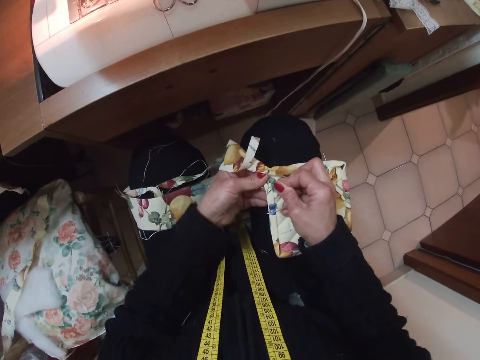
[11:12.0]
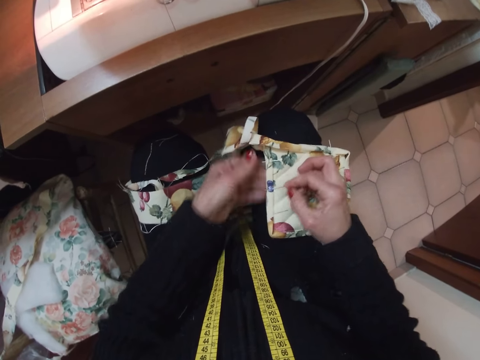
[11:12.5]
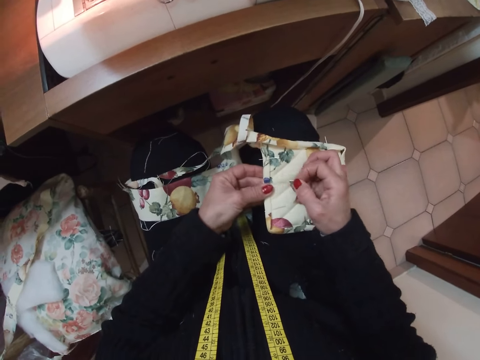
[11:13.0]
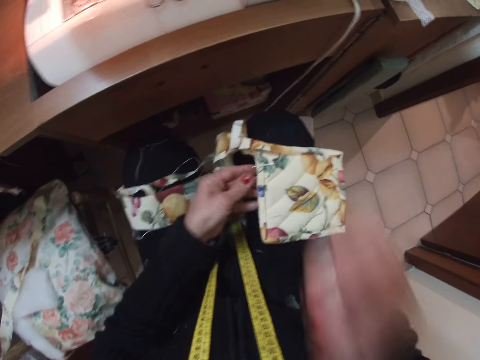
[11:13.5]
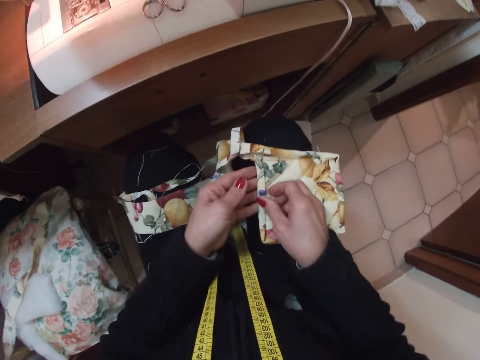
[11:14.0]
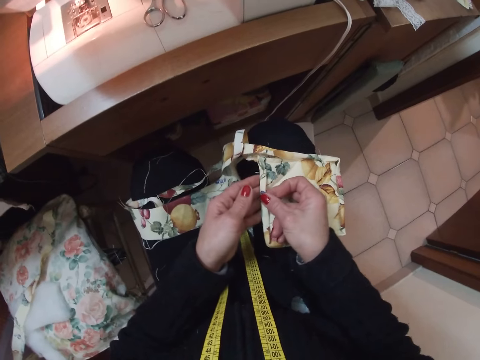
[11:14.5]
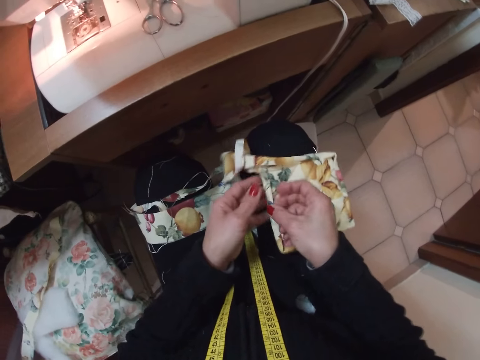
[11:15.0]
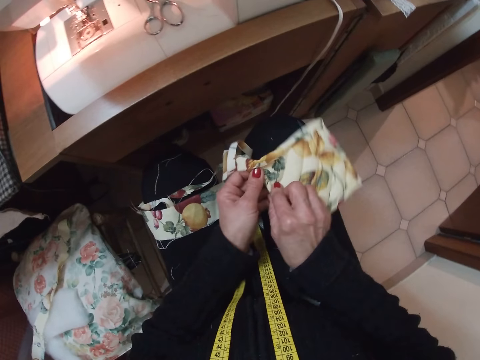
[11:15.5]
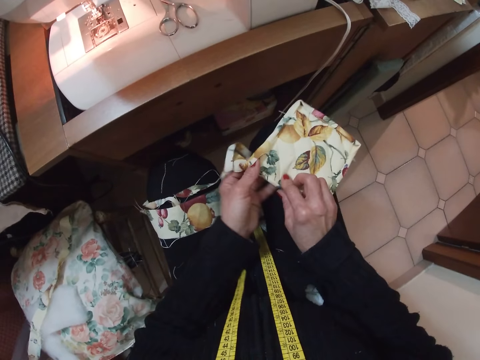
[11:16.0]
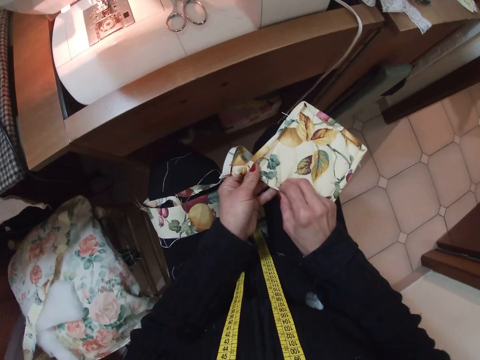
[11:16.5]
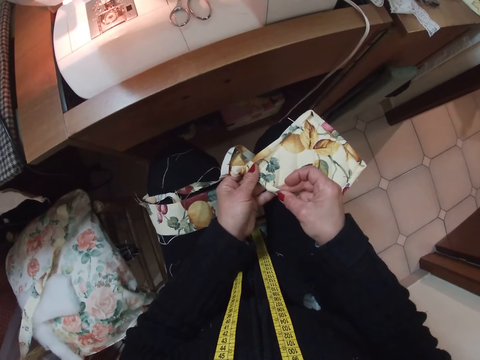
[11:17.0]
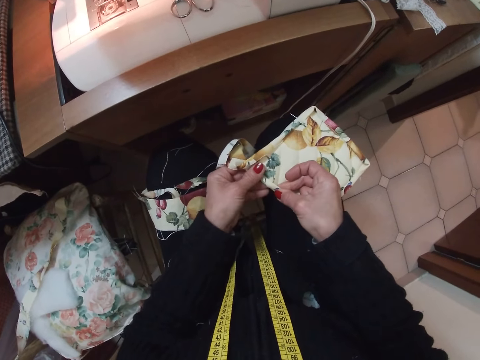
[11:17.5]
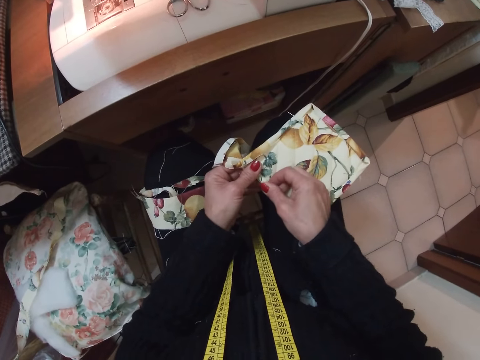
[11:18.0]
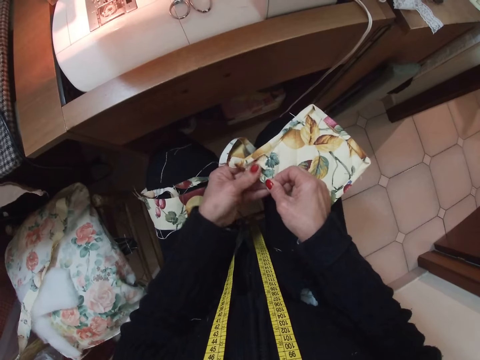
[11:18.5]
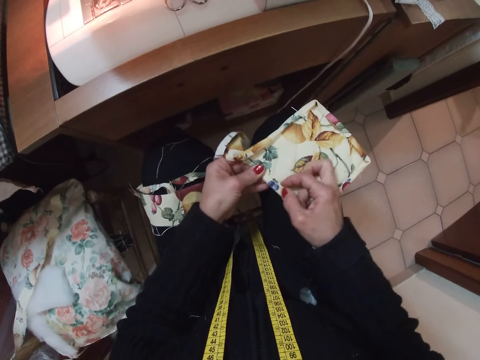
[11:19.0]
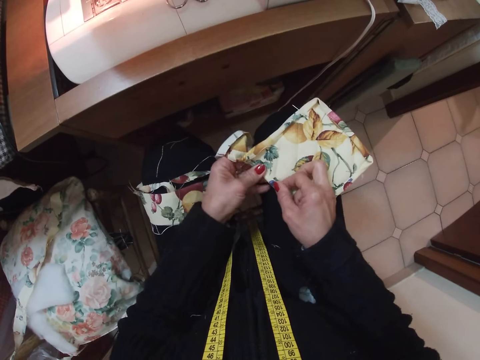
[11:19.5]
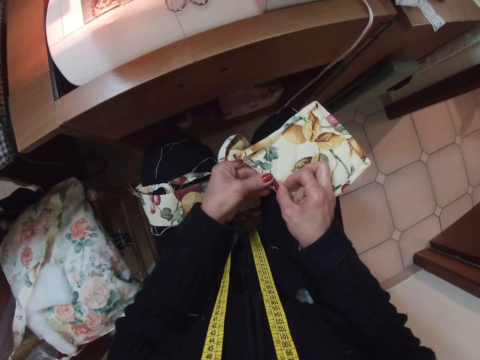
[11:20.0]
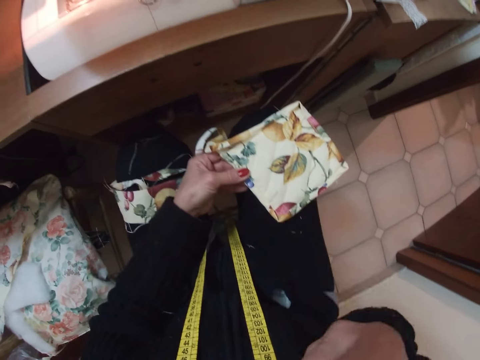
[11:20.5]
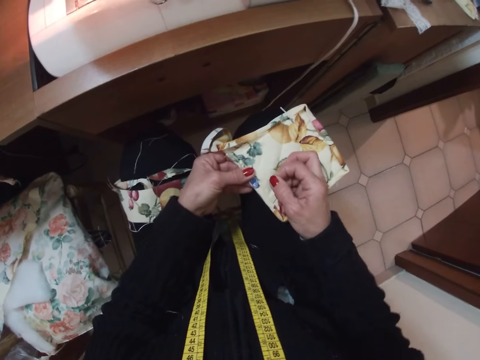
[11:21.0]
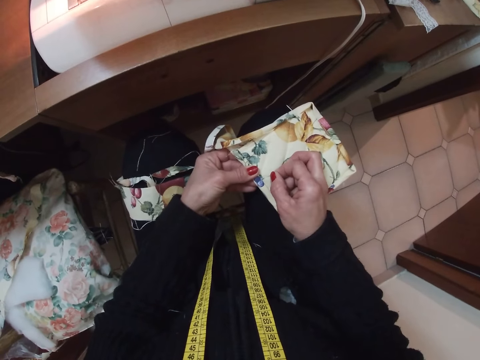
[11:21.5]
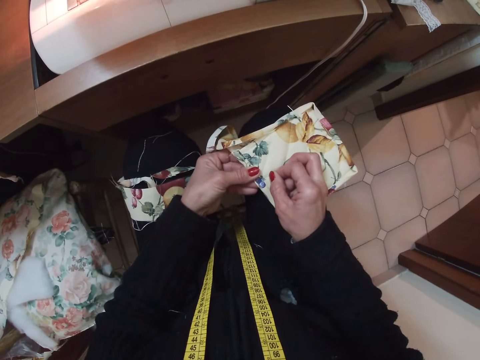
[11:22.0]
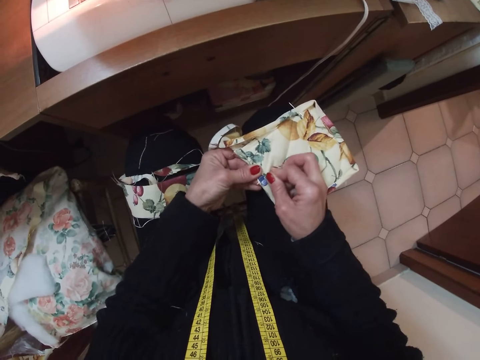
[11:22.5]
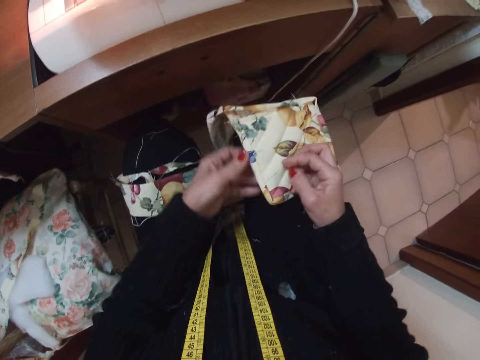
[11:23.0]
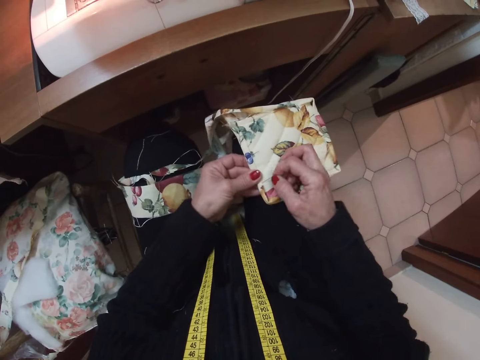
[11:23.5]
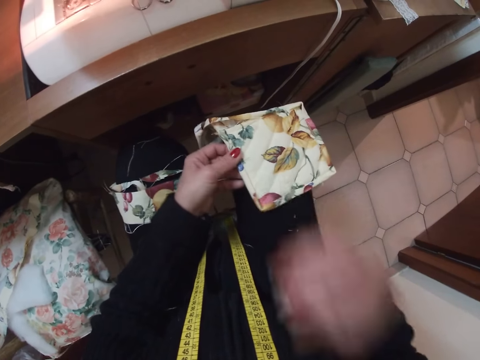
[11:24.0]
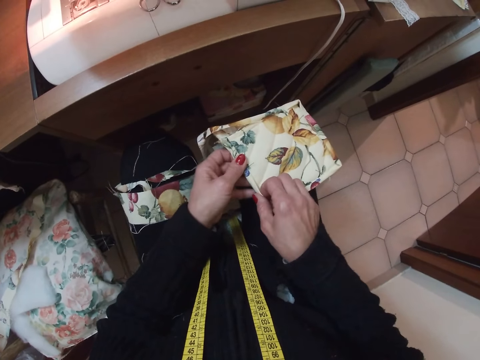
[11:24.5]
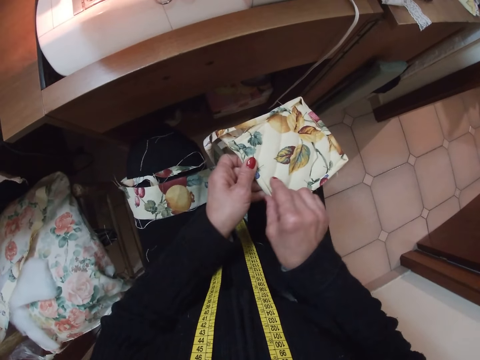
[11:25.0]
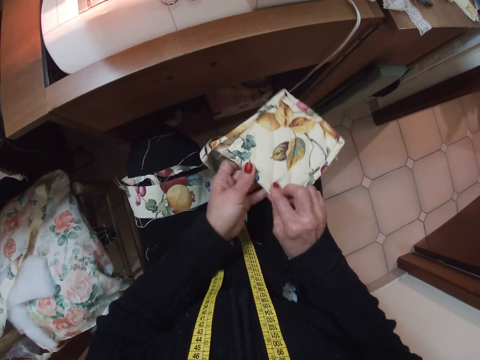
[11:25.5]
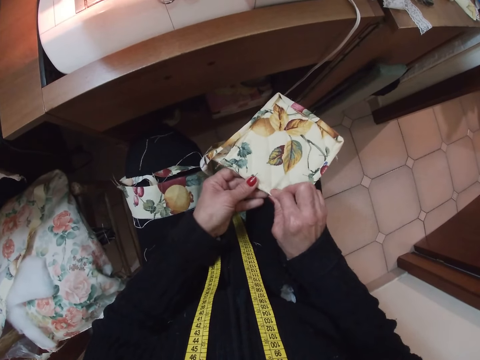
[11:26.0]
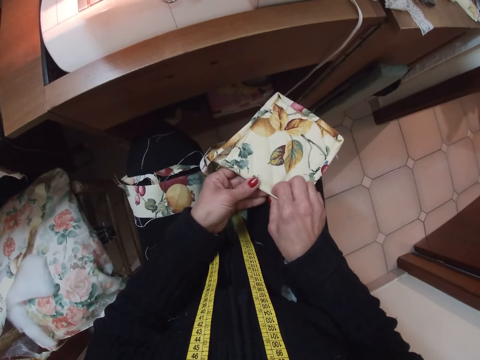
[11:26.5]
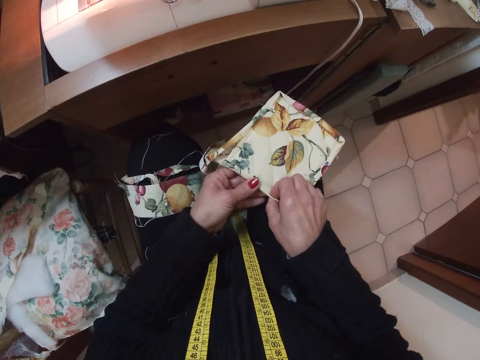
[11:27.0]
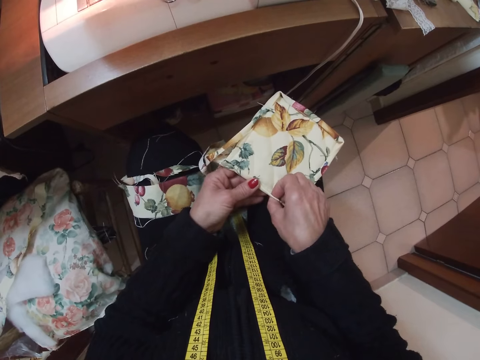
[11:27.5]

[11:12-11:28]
The camera wearer removes a needle or pin from the cloth or fabric with her right hand. She puts the needle from the cloth to her body with her right hand. She adjusts the cloth with both hands and folds the edge of the fabric. She picks the needle from her body with her right hand and fixes the needle on the cloth with her right hand. She removes the pin from the fabric. She puts the needle from the cloth to her body with her right hand. She folds the edge of the fabric. She adjusts the cloth with her right hand.

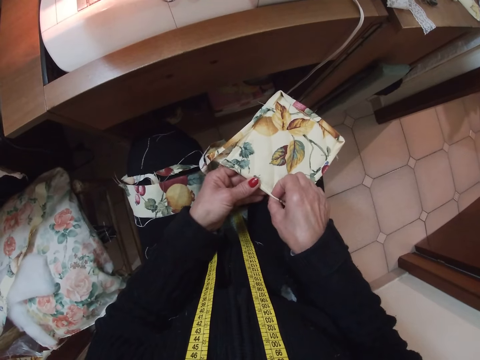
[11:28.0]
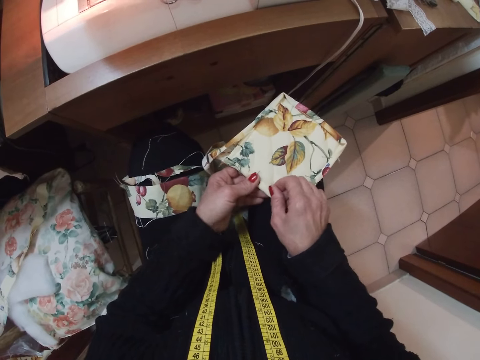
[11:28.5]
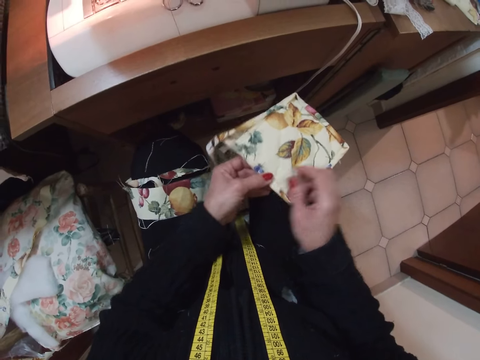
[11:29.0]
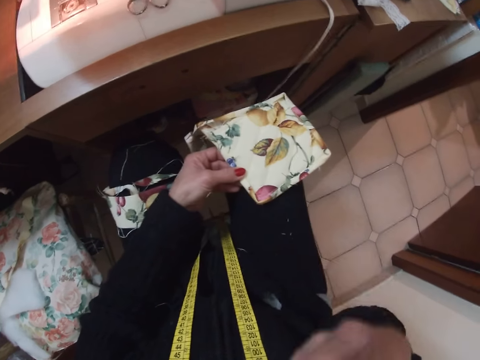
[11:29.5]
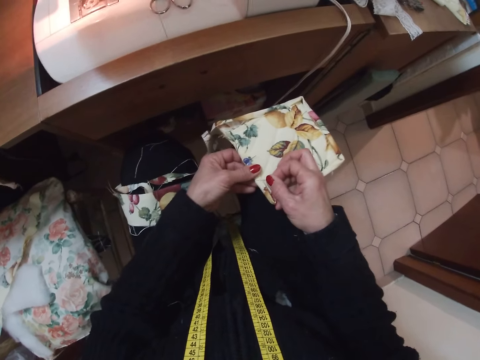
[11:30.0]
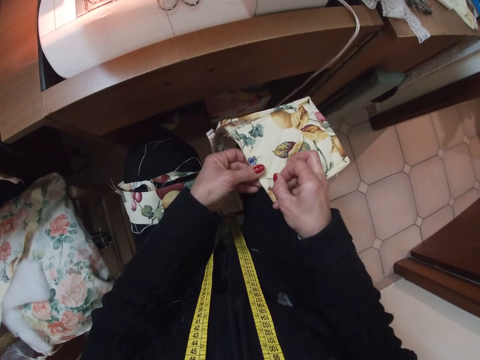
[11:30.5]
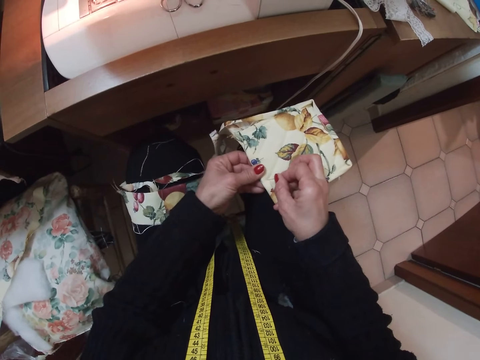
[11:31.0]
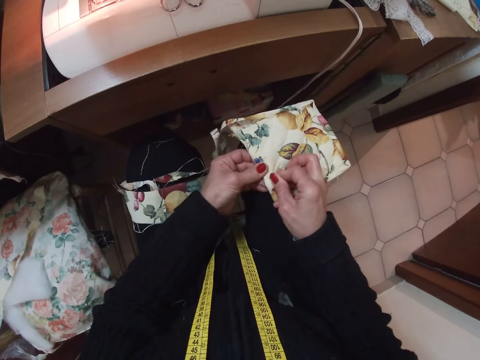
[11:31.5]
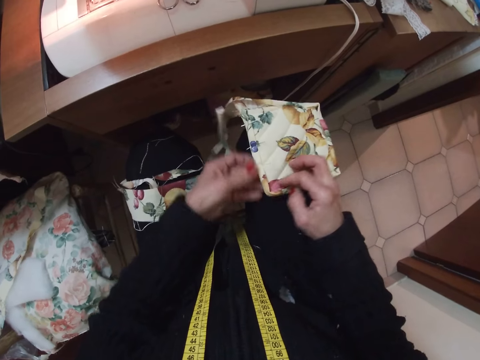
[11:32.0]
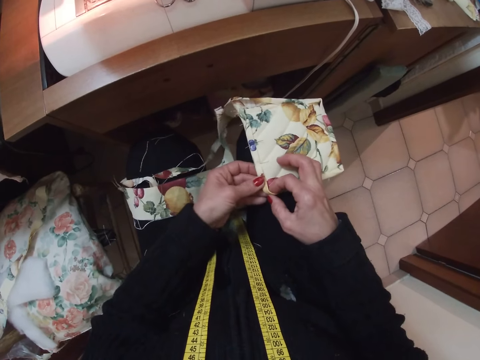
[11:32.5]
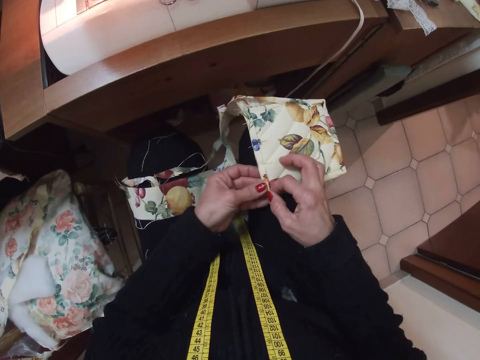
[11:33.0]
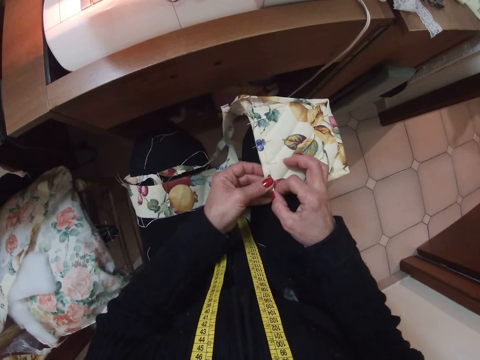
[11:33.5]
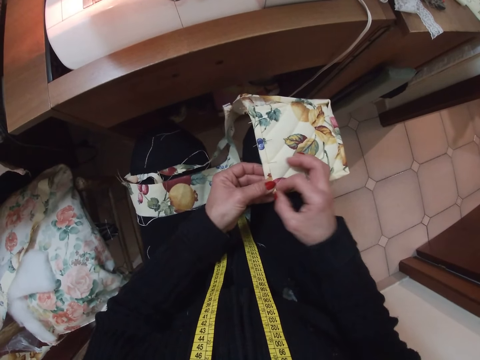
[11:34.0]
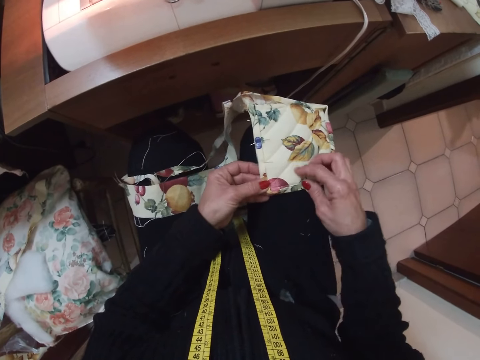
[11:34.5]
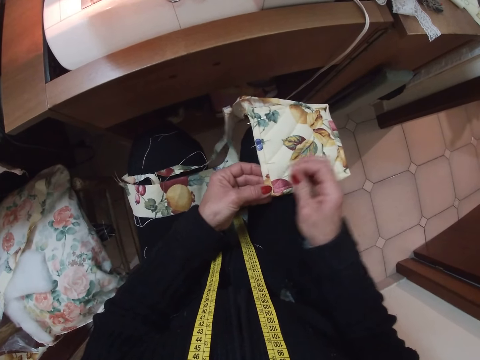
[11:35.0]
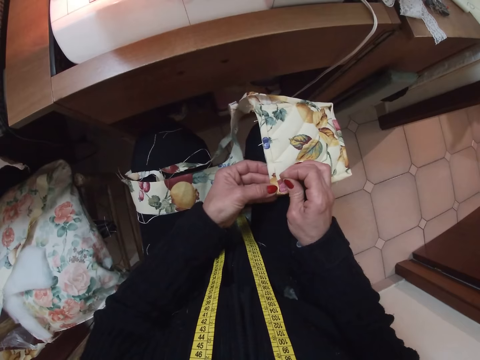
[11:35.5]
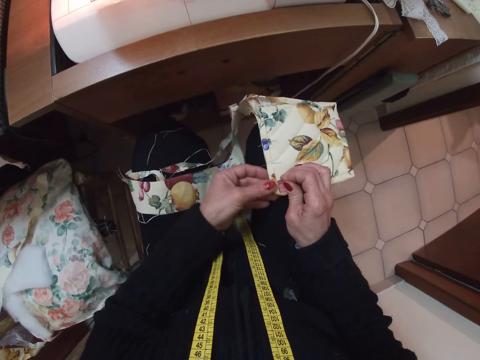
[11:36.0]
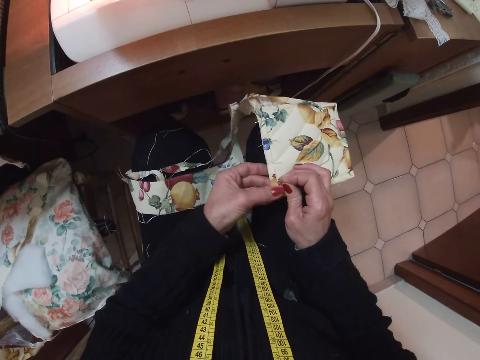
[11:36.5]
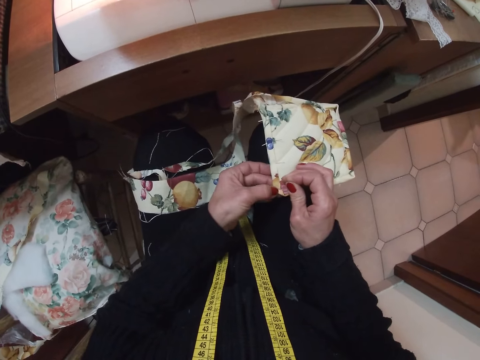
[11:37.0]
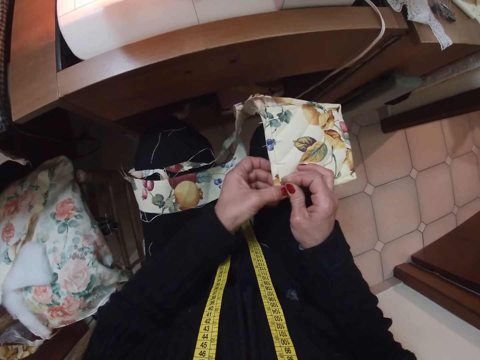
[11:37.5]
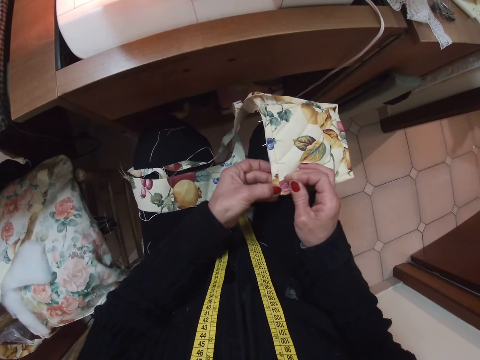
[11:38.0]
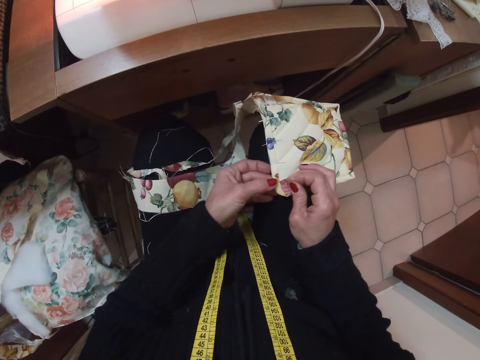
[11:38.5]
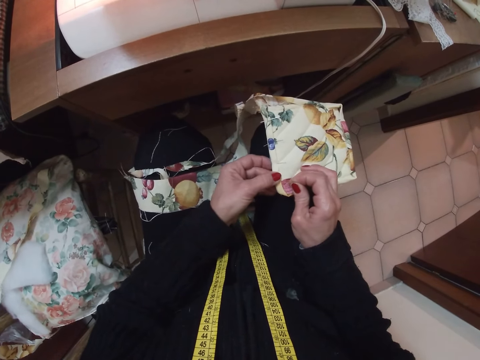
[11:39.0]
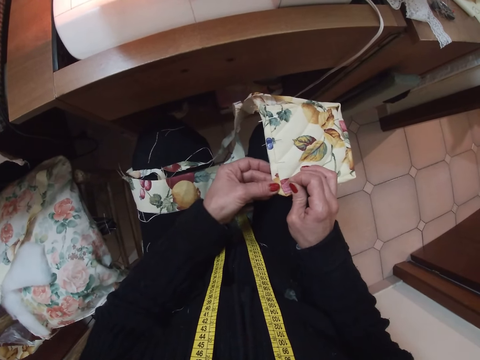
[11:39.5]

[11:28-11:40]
The camera wearer picks a needle from her body with her right hand. She fixes the needle on the cloth or fabric with her right hand. She adjusts the cloth with her right hand. She folds the edge of the fabric. She removes the needle from the cloth with her right hand. She fixes the needle on the cloth with her right hand.
